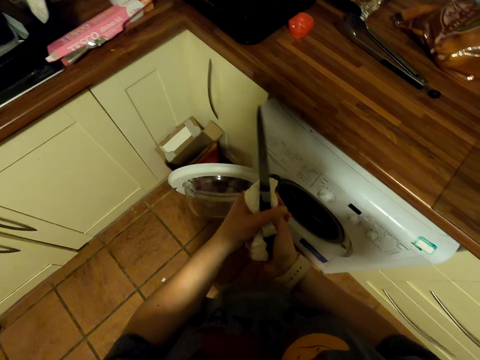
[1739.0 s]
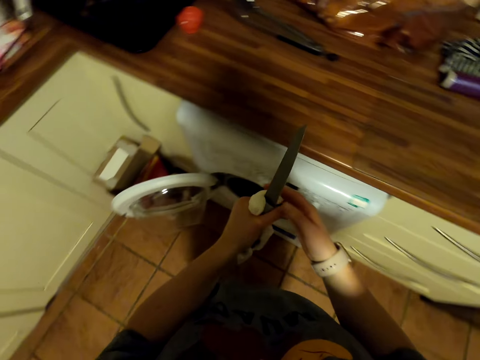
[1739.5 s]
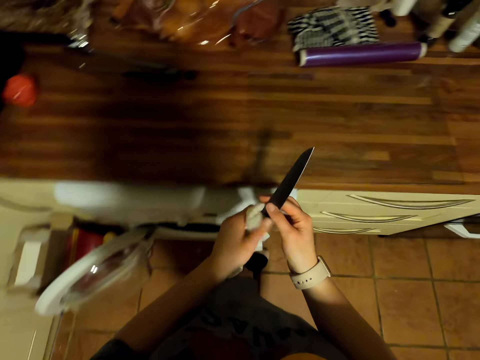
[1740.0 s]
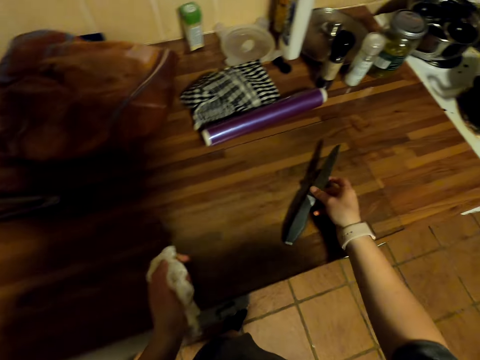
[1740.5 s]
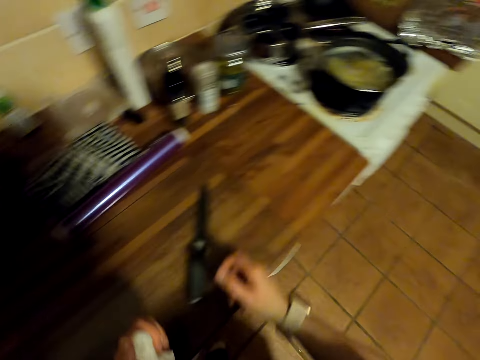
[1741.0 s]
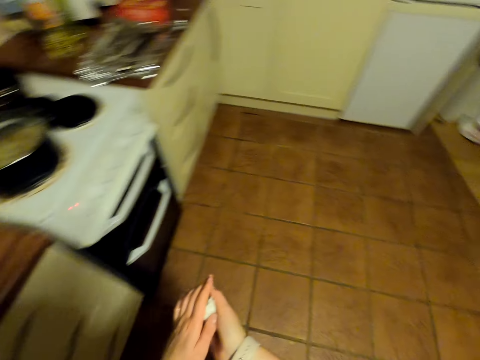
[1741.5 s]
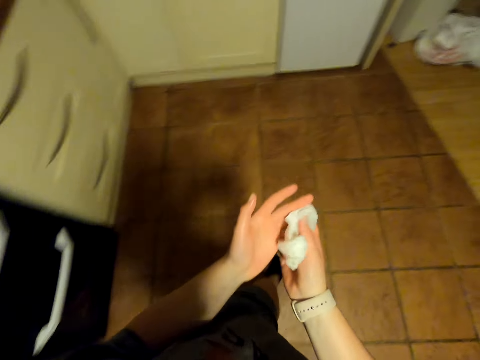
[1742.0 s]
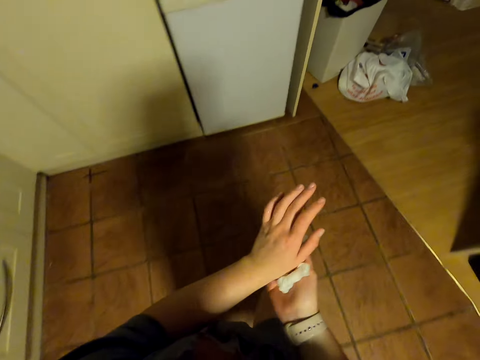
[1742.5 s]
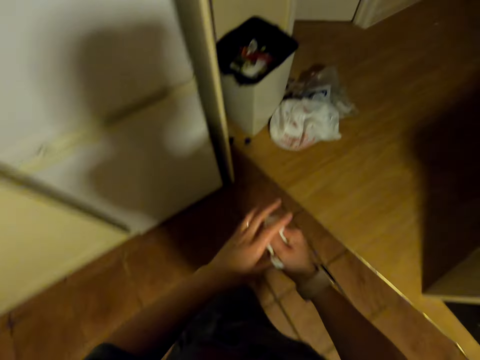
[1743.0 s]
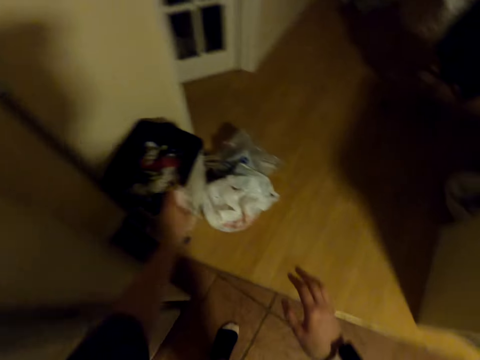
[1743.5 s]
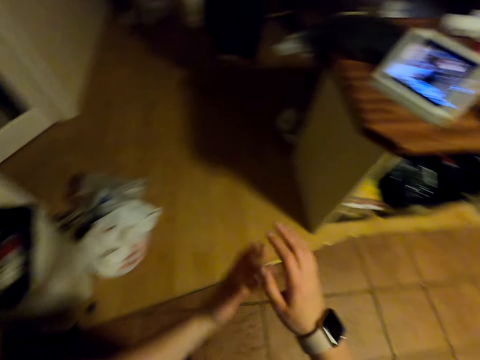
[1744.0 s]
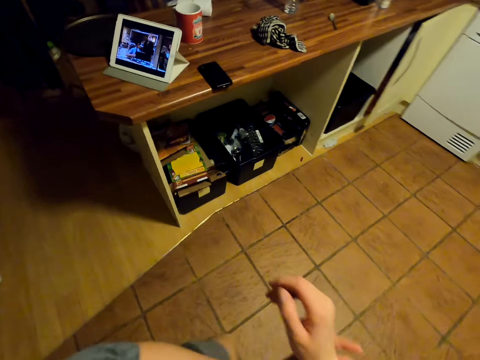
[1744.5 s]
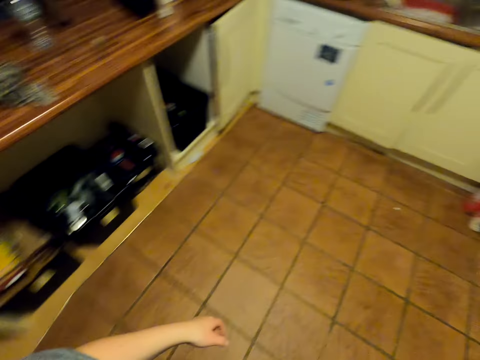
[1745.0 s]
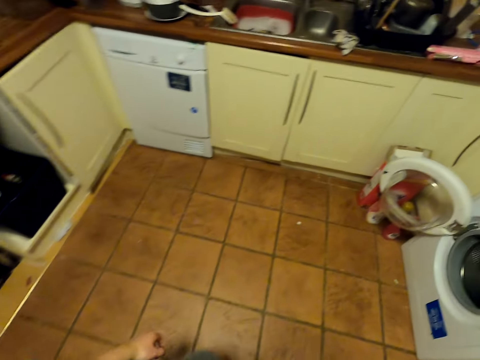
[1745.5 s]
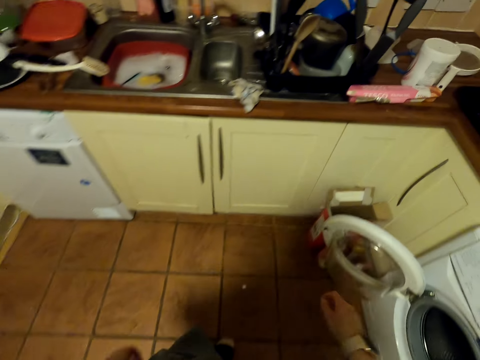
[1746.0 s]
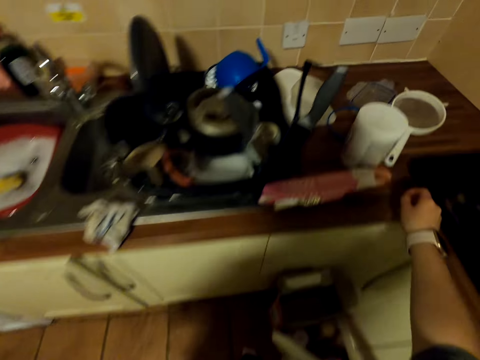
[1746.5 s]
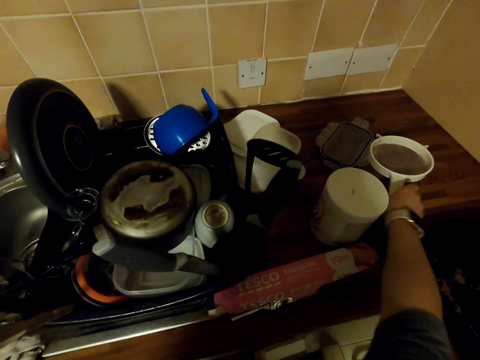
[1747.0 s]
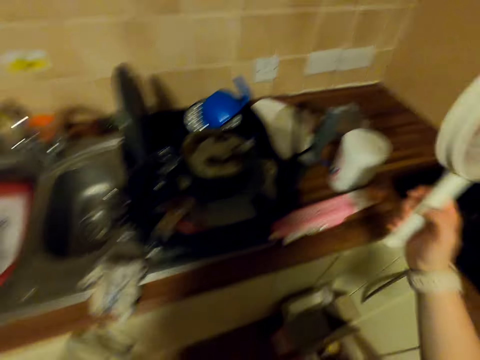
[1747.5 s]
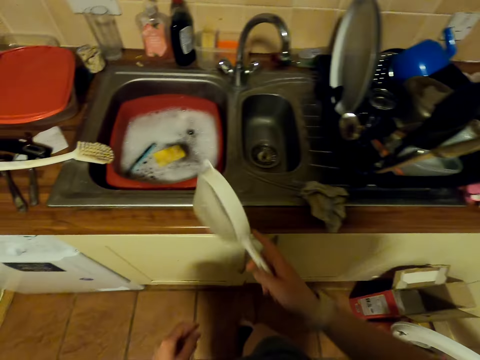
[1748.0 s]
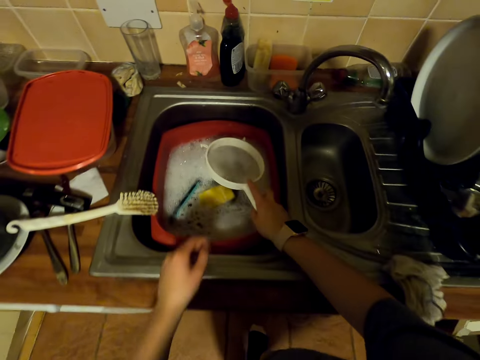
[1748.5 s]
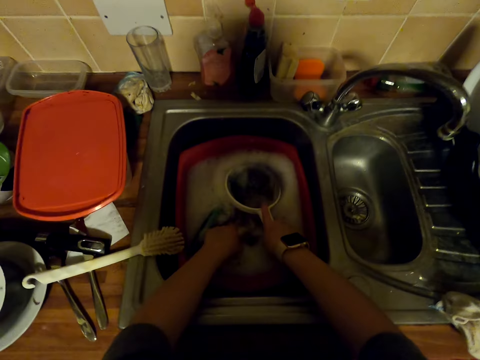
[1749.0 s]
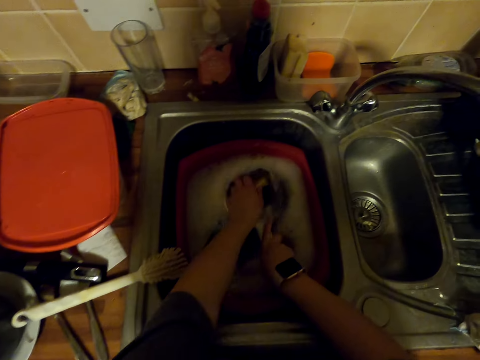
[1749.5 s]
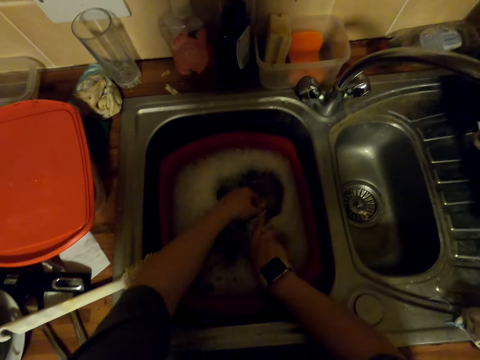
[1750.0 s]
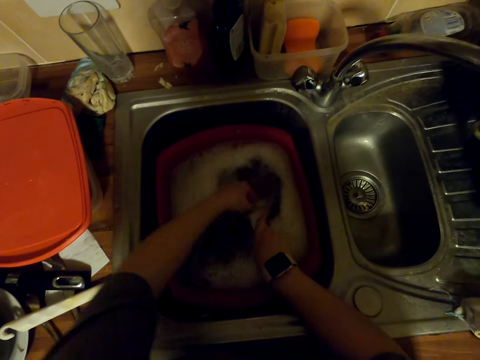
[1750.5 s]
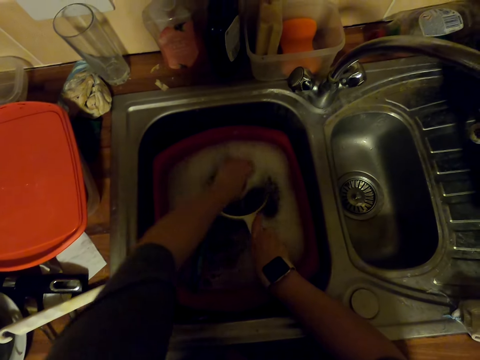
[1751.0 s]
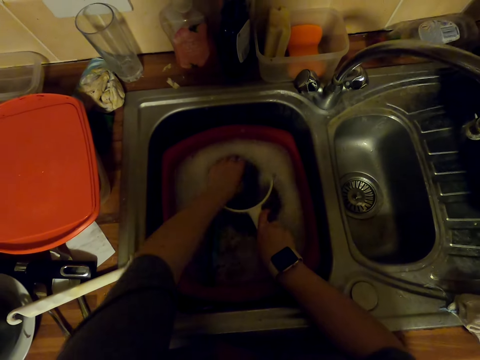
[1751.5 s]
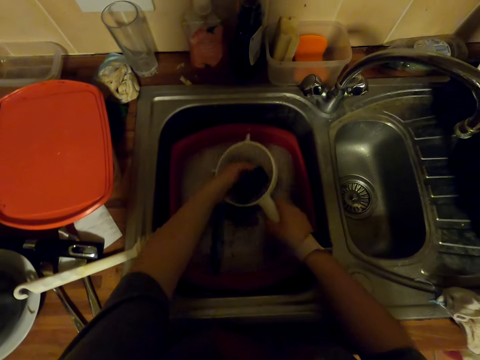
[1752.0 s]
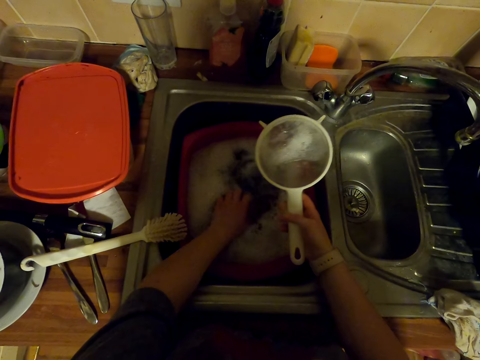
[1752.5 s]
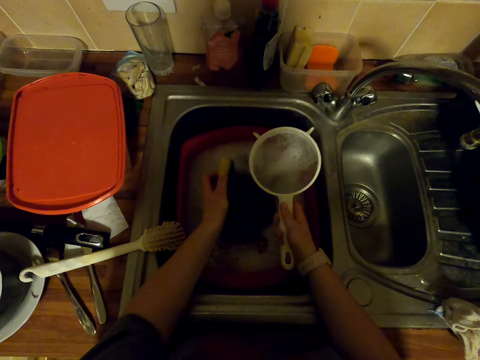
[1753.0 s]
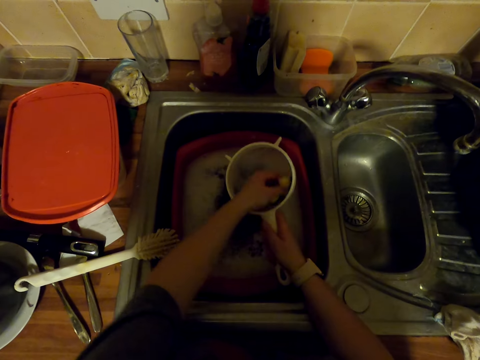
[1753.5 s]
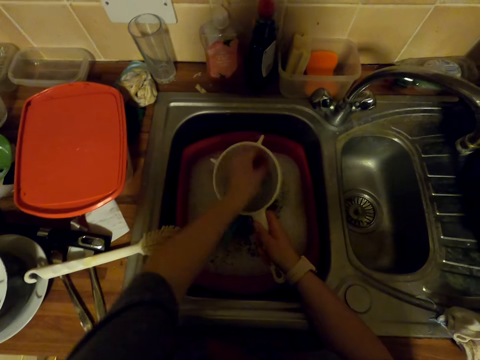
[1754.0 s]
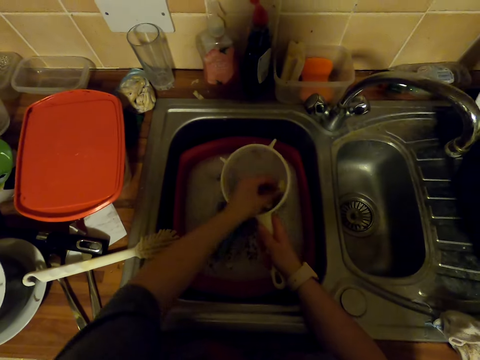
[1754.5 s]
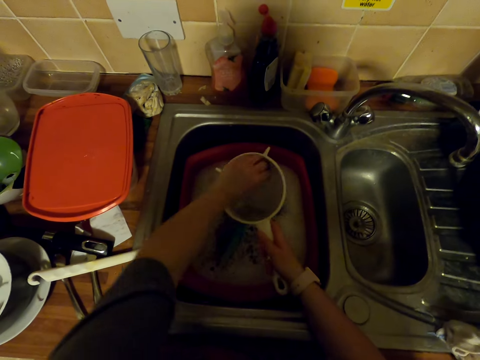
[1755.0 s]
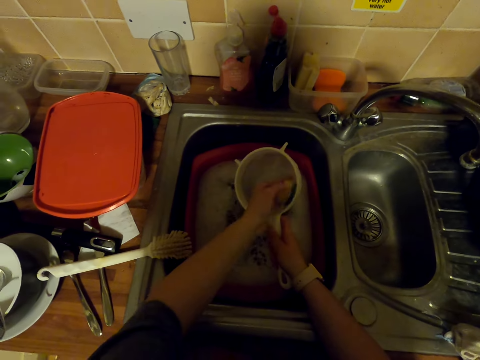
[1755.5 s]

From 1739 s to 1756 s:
The camera wearer walks around. They put a knife on the countertop. They walk around. They wipe hands with a kitchen tissue. They throw the kitchen tissue in the trash bin. They walk in the kitchen. They pick a sieve on the countertop. They walk around. They dip the sieve in water. They pick a dish sponge. They wash the sieve in the sink with the dish sponge. They dip the dish sponge in water. They wash the sieve in the sink with the dish sponge.

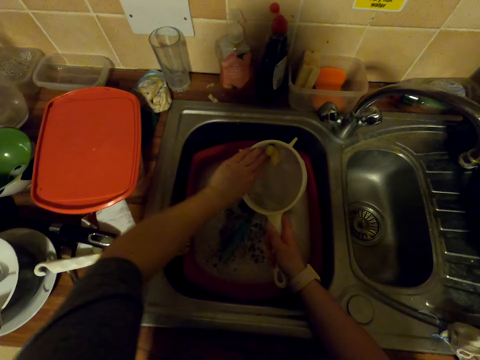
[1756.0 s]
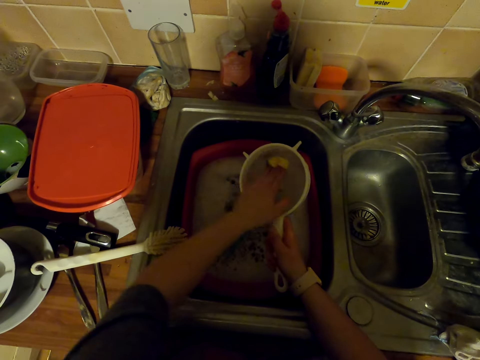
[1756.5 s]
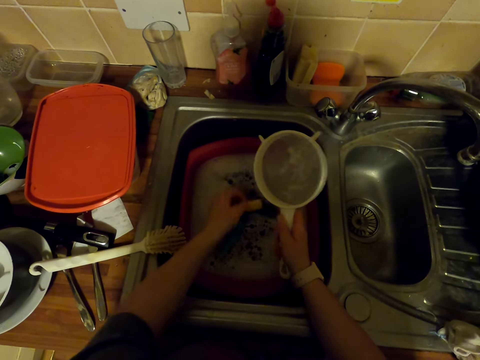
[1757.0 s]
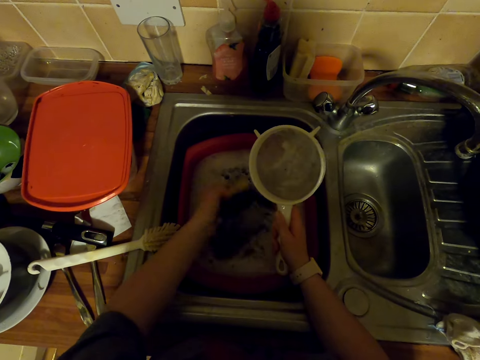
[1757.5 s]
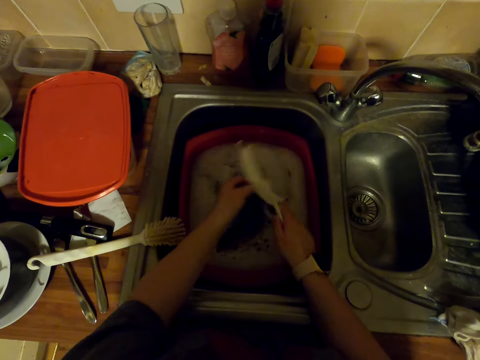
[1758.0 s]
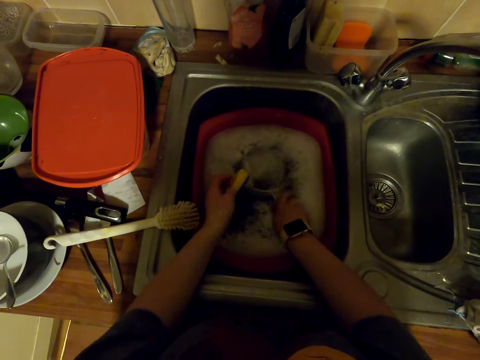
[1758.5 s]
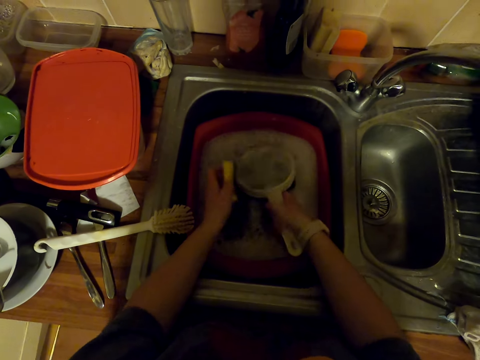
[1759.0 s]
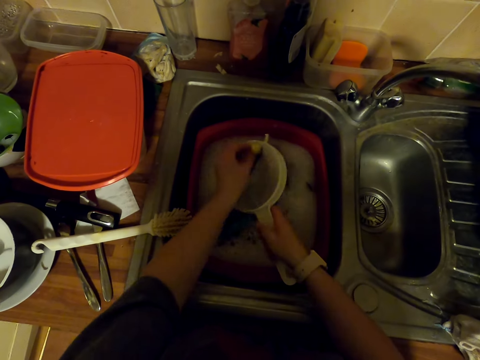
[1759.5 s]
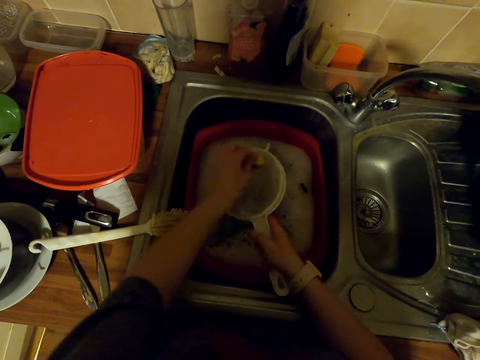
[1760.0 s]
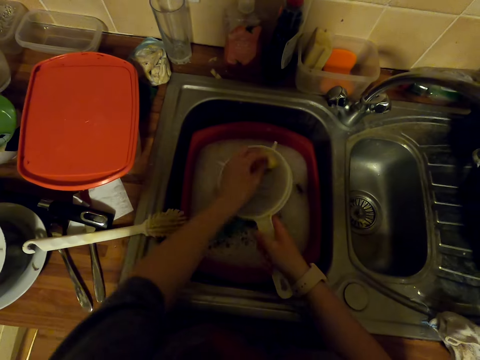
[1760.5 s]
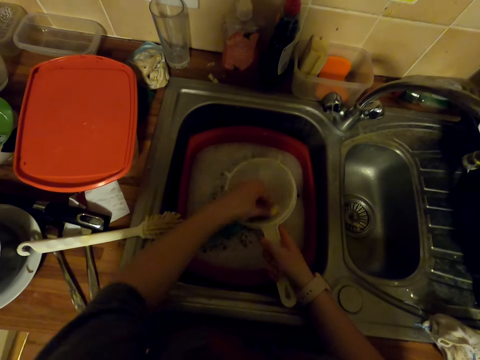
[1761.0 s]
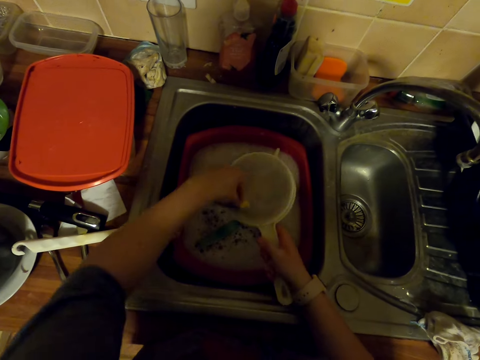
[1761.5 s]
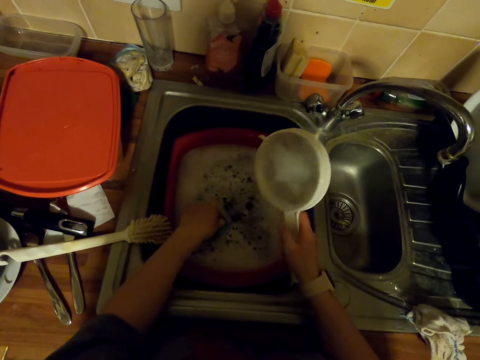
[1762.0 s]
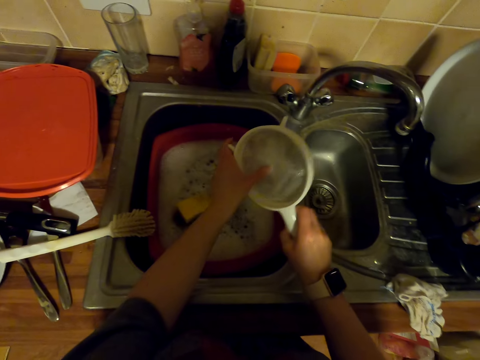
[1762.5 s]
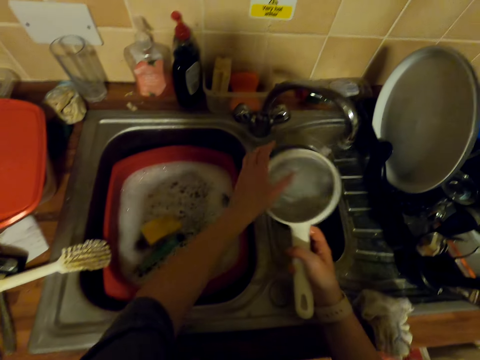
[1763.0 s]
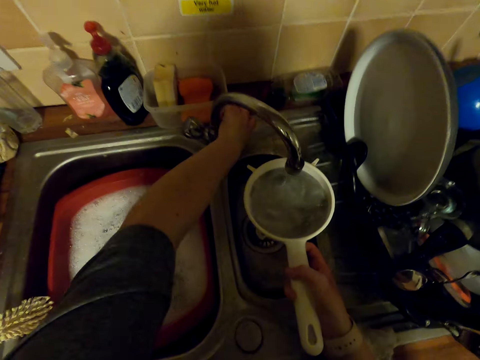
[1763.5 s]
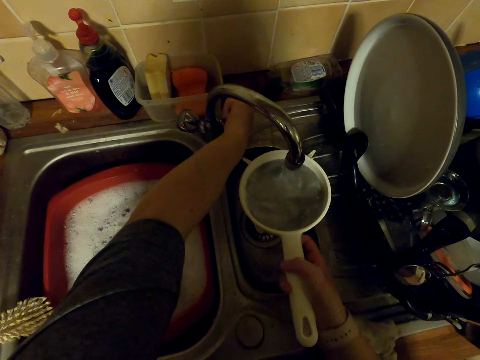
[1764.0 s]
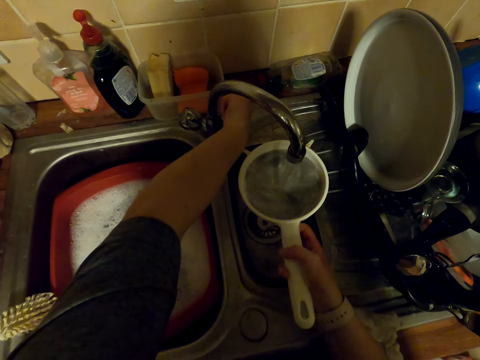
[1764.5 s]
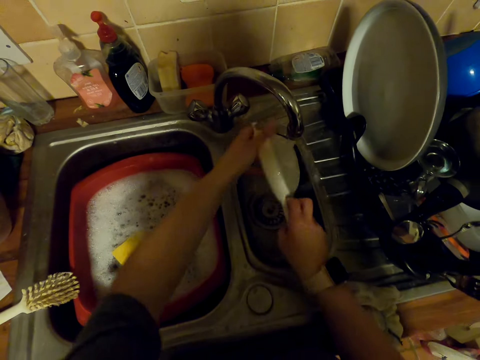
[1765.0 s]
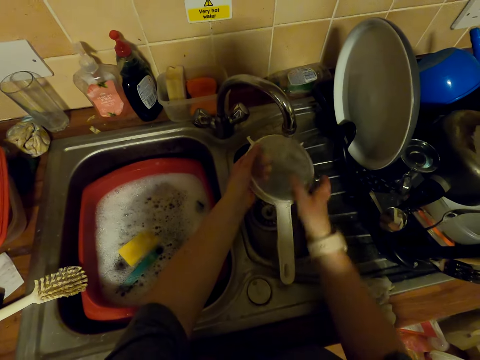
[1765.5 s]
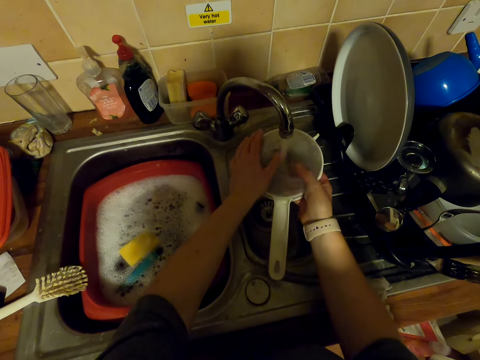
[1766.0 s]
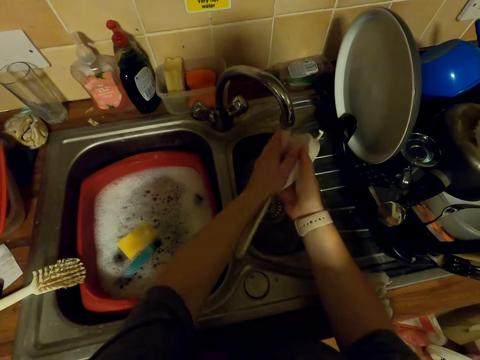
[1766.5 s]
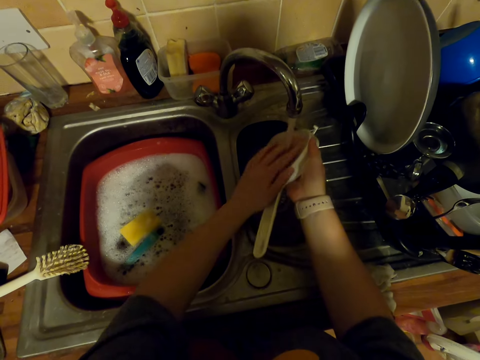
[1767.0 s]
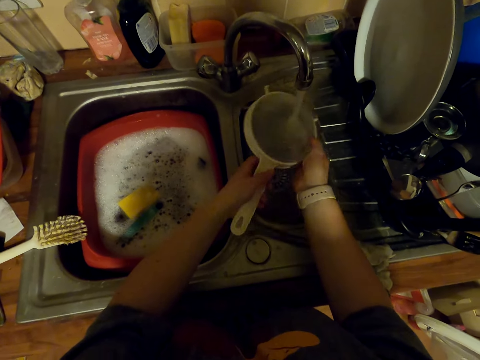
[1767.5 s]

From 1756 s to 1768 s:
The camera wearer dips a dish sponge in water. They wash a sieve in the sink with the dish sponge. They dip the sieve in water. They wash the sieve in the sink with the dish sponge. They put the dish sponge in water. They touch the sieve. They open the faucet. They rinse the sieve in the sink.
